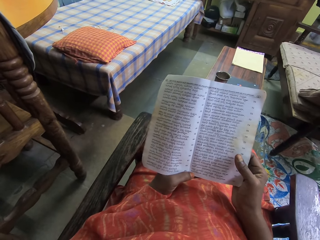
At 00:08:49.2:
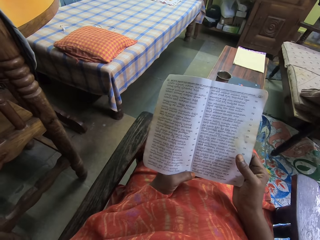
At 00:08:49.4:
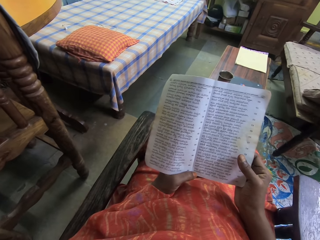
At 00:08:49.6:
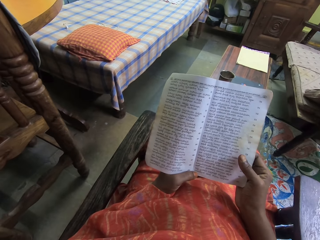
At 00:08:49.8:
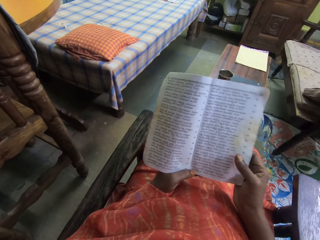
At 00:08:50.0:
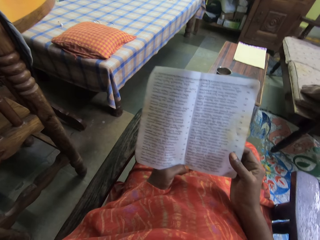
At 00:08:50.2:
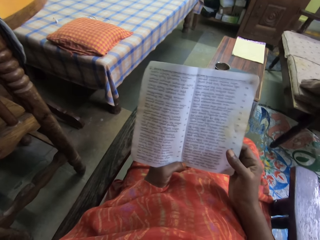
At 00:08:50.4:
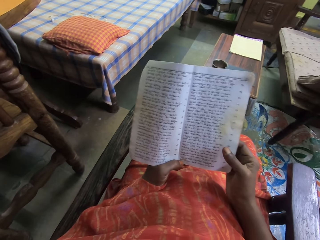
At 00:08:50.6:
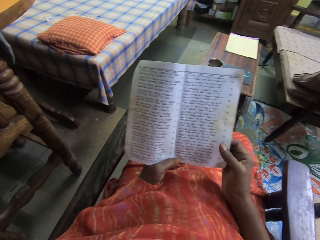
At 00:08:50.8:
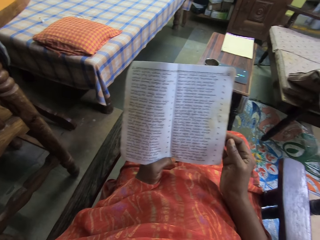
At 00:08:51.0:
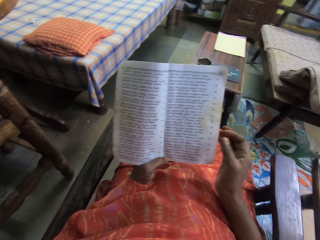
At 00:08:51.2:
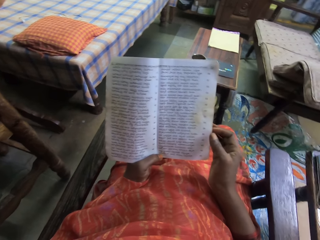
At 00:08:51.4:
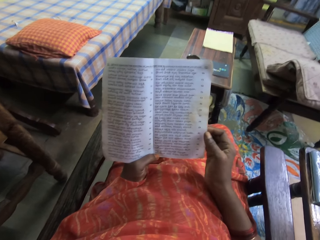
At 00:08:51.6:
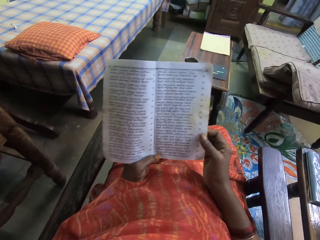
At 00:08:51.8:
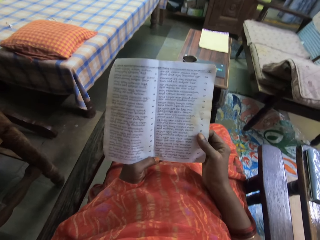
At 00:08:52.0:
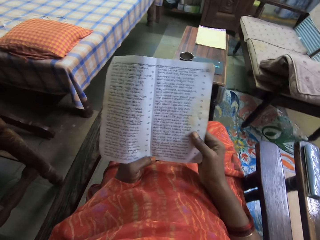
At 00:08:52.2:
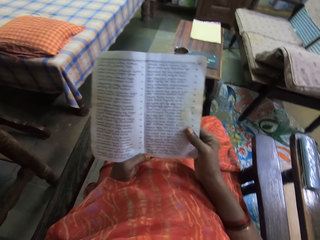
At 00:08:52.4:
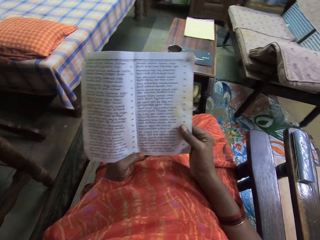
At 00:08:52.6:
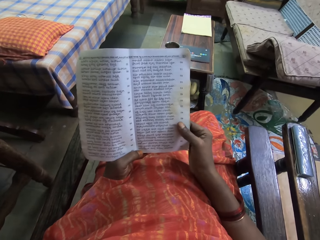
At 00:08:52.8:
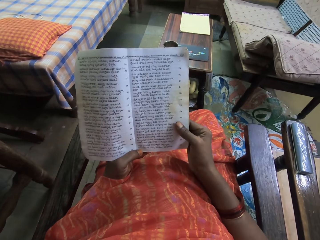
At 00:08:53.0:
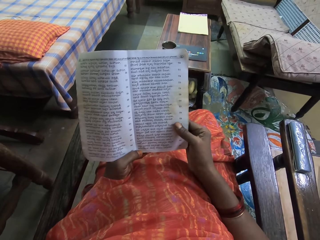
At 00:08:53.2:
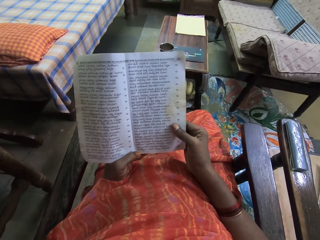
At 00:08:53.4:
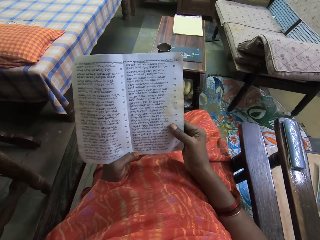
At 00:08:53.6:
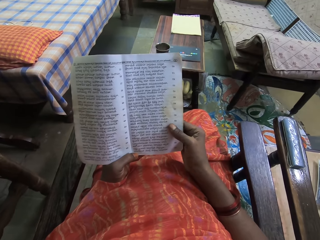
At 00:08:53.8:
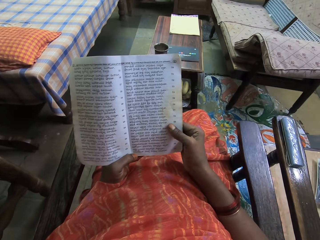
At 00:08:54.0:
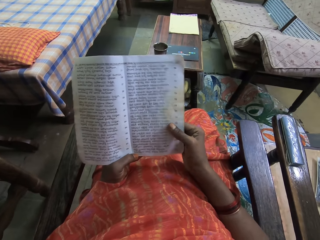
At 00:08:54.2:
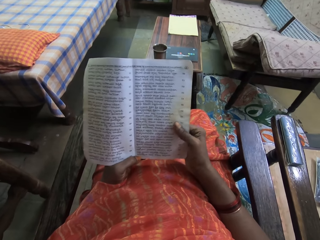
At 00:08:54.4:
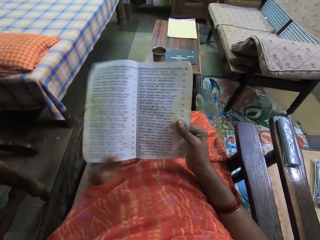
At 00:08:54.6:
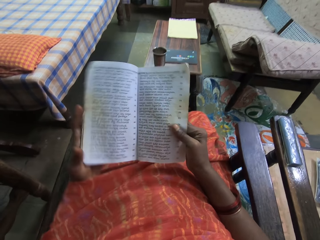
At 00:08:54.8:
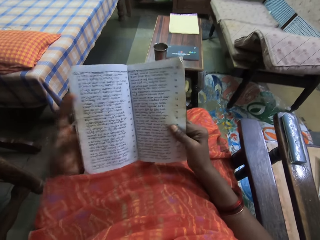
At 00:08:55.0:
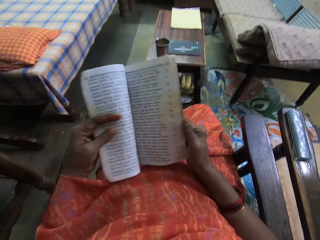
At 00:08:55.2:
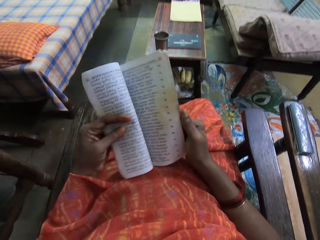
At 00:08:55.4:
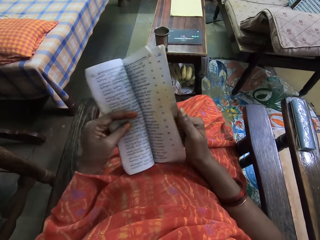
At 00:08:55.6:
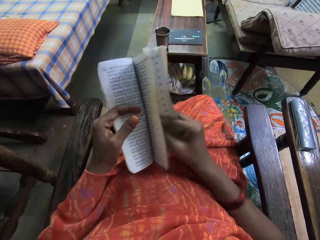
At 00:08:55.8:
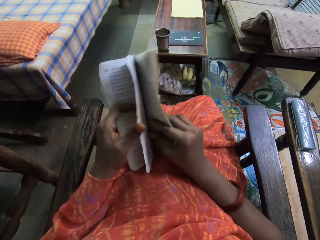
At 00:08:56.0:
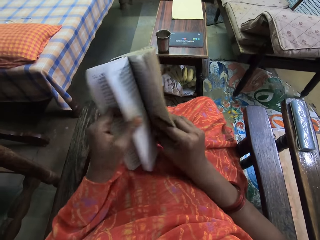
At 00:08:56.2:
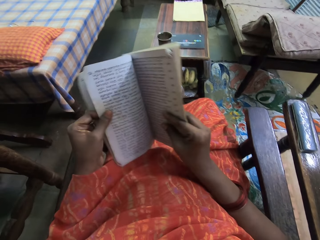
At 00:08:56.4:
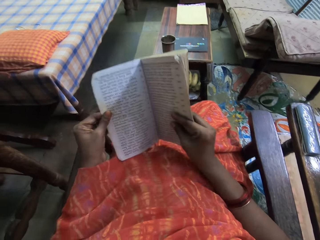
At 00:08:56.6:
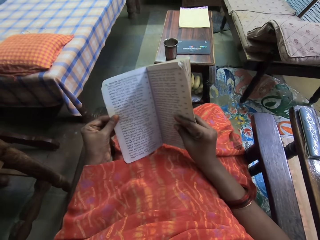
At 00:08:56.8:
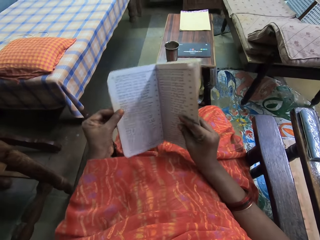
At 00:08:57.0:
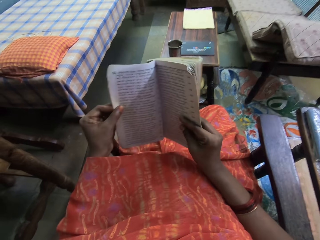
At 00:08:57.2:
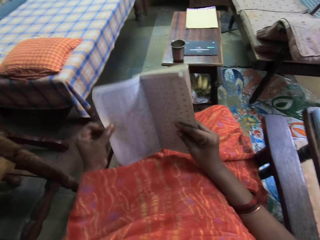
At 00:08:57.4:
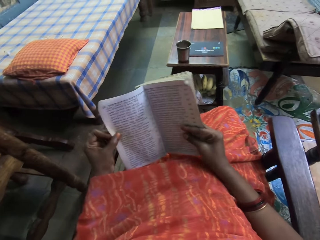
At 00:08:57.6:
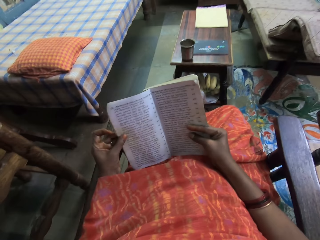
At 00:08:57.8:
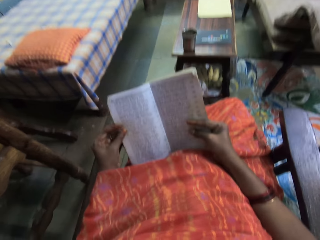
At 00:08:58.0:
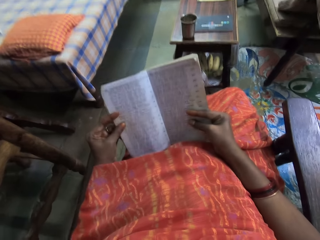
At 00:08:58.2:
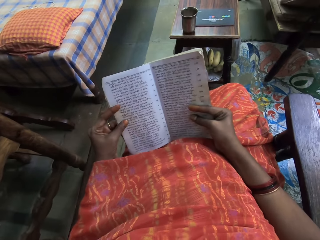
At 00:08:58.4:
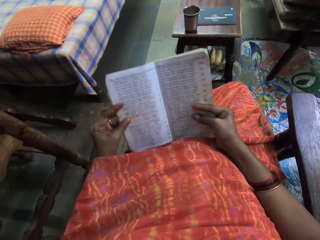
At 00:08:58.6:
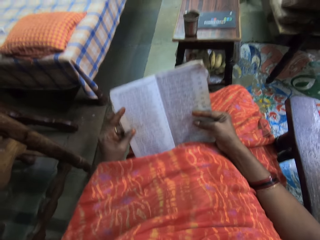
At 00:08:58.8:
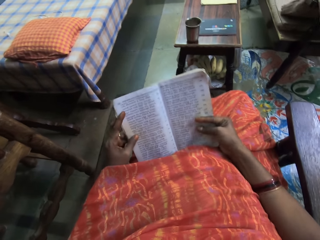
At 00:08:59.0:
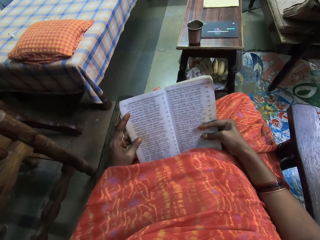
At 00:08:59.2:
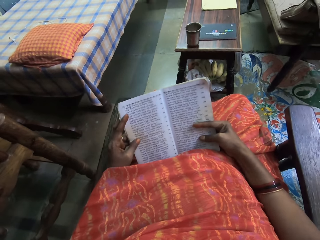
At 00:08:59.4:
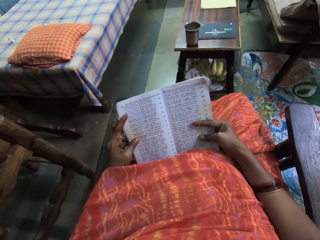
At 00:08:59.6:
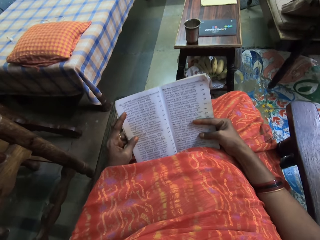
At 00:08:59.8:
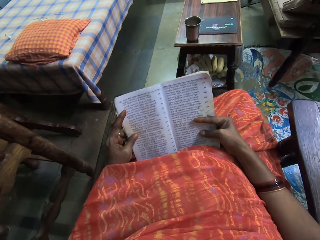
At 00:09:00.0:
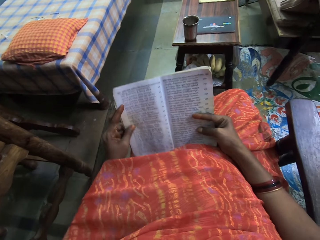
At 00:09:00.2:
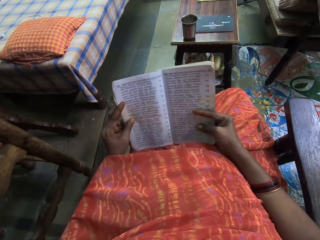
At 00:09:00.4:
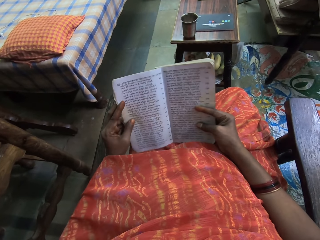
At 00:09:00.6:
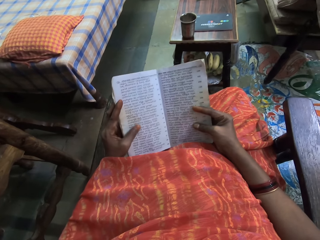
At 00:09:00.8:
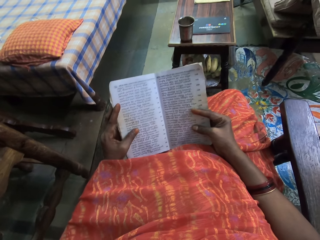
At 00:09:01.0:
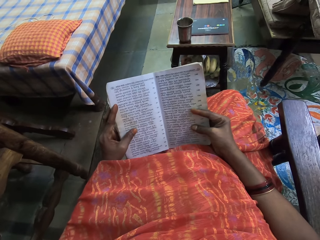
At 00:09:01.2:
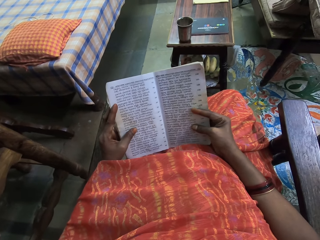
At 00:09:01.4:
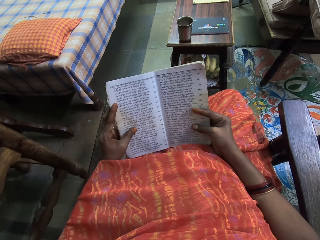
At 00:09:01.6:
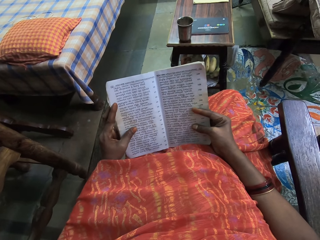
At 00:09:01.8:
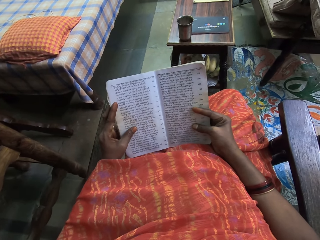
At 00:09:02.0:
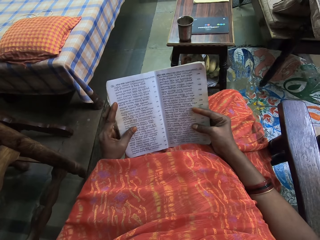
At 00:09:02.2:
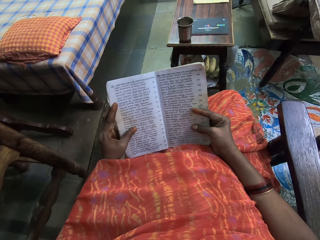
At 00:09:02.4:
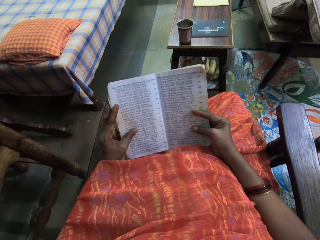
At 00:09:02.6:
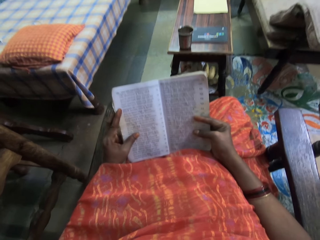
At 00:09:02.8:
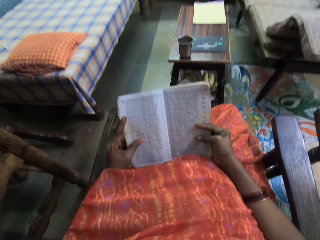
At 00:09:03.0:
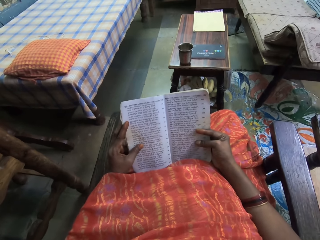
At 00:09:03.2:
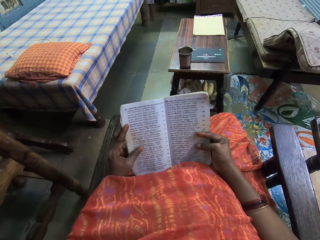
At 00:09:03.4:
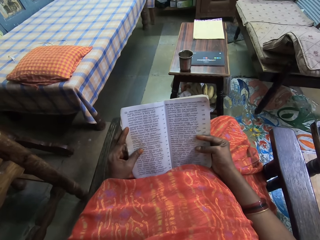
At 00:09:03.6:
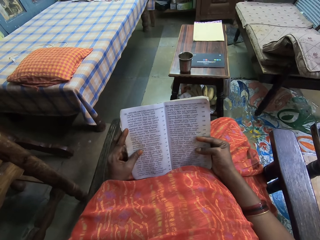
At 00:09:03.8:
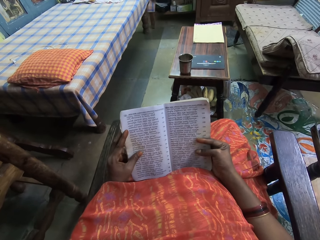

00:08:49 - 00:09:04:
The camera wearer moves the hand from the book. He holds the book. He stares at the book. He moves the hand on the book. He opens the book in his hands. He turns the pages of the book. He places the book in his hands on his lap. He reads from the book in his hands.

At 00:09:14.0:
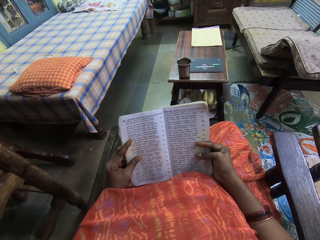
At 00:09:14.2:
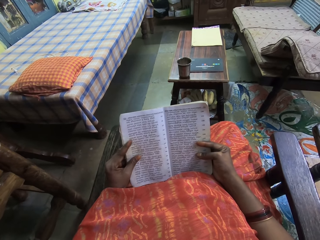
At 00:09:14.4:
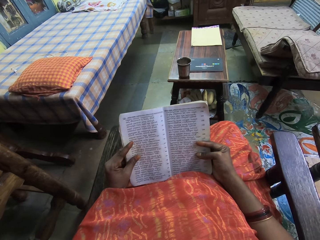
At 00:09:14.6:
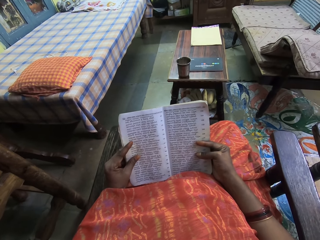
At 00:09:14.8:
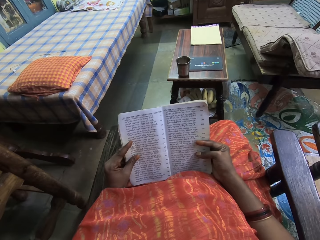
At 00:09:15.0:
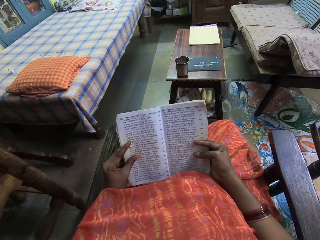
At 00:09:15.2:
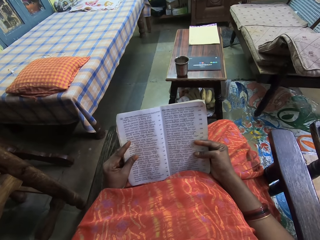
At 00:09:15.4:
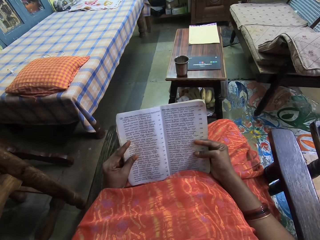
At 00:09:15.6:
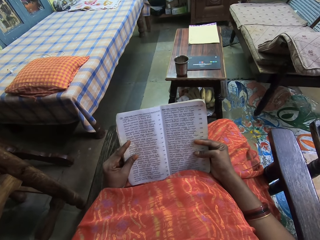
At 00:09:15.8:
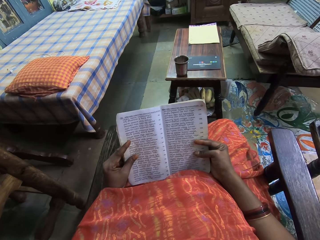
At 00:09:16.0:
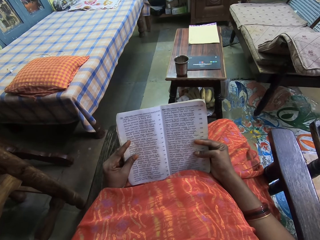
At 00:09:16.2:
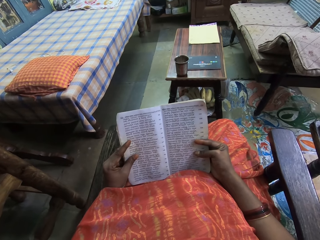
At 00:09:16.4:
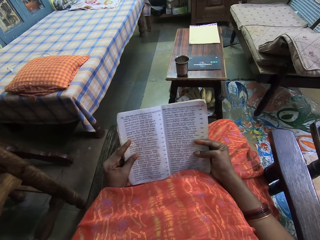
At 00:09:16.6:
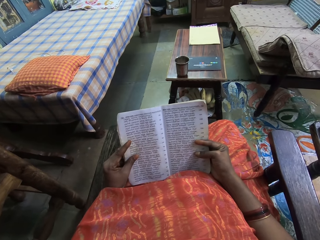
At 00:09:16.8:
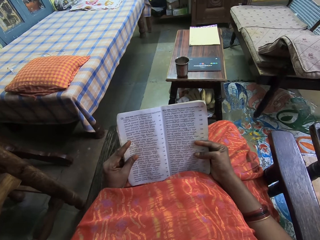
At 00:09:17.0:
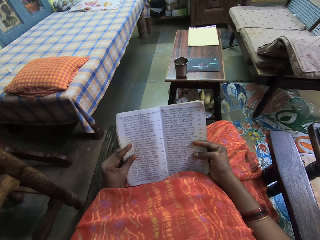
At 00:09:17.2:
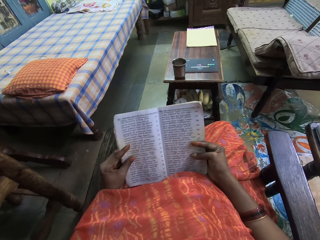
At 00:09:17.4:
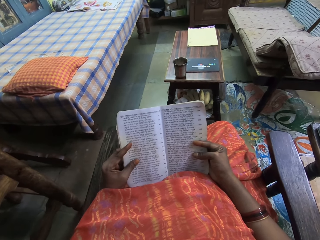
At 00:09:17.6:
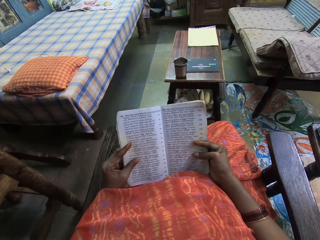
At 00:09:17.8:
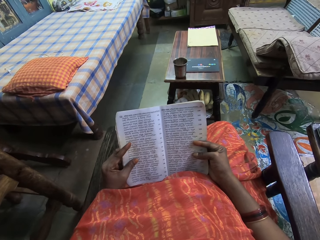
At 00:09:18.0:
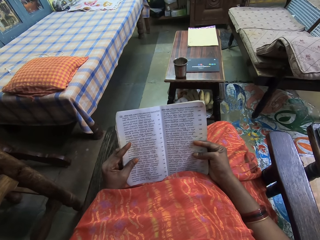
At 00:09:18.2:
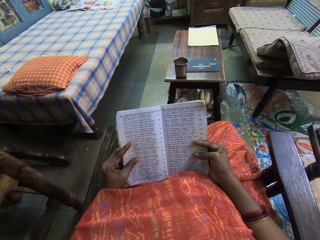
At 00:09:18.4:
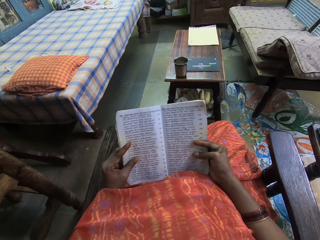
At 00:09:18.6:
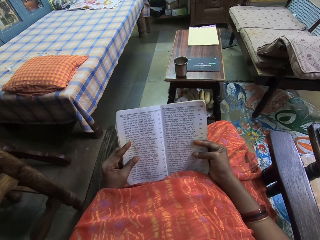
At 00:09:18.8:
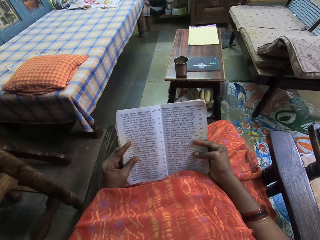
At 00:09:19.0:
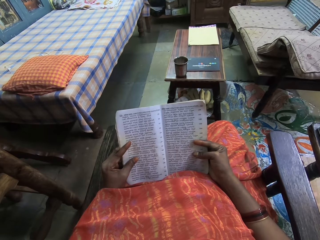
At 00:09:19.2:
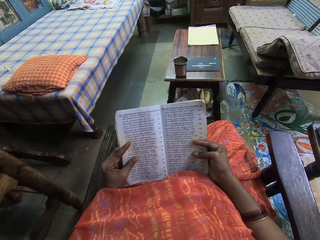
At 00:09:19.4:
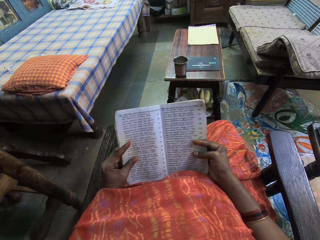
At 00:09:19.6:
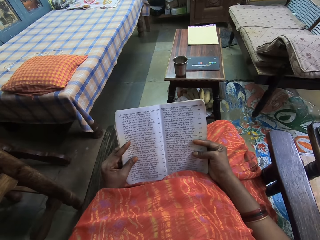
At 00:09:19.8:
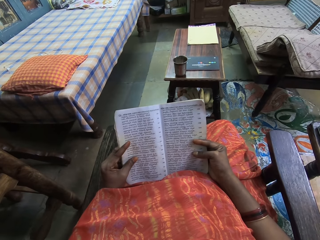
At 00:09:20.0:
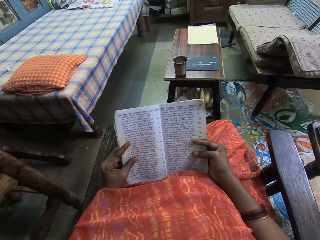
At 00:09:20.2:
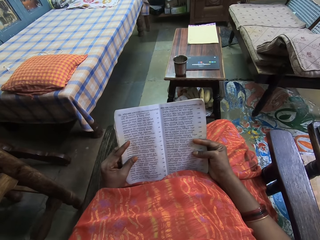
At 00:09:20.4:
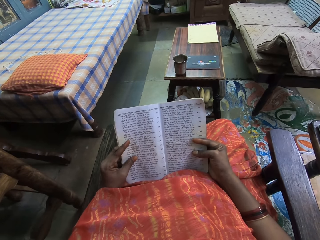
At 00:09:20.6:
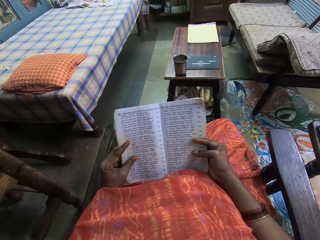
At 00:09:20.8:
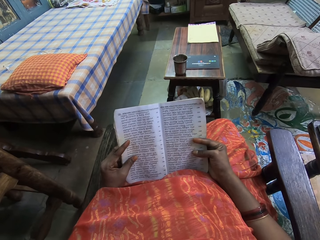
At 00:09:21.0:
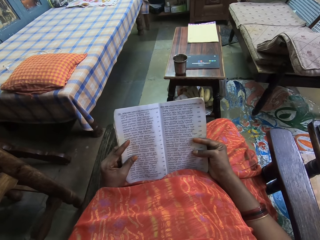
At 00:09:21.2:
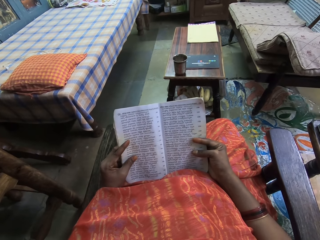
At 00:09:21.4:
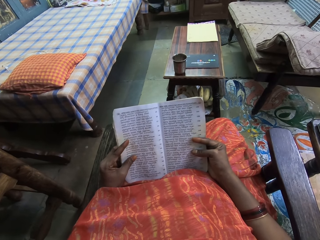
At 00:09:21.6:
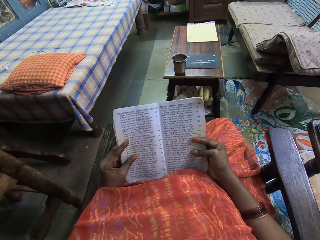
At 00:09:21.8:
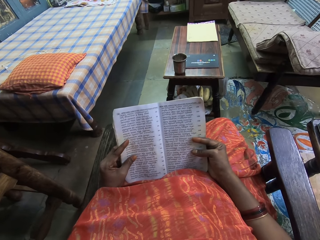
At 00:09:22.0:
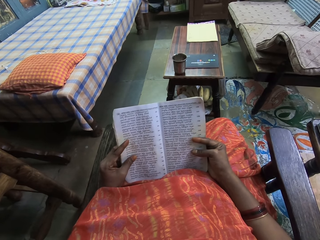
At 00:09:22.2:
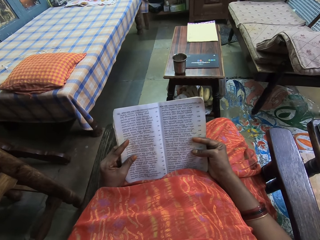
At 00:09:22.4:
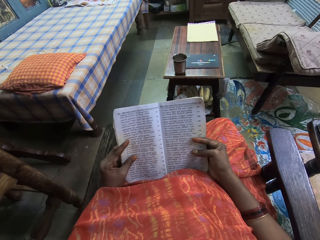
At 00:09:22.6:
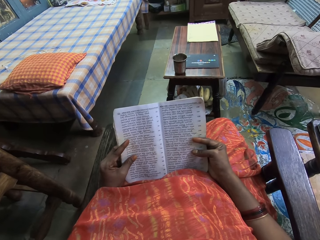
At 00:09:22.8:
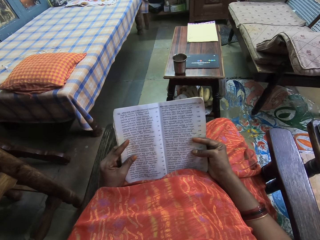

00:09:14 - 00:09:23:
The camera wearer adjusts the finger. They read the book.
